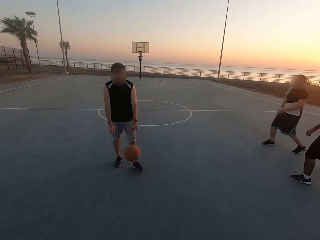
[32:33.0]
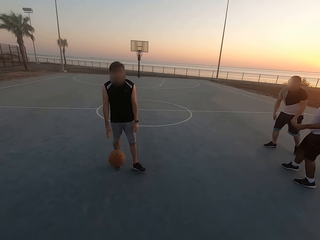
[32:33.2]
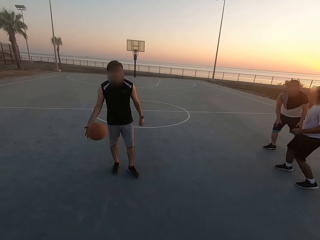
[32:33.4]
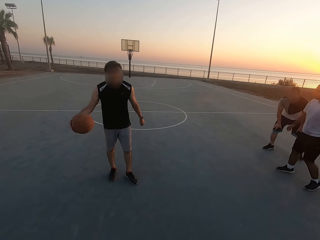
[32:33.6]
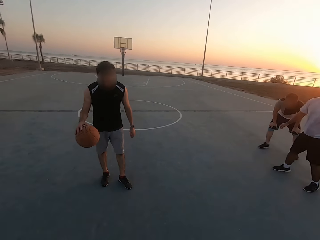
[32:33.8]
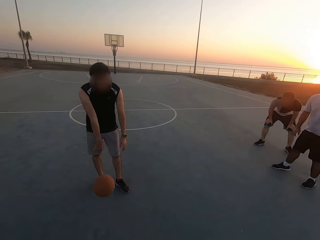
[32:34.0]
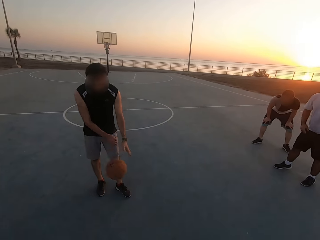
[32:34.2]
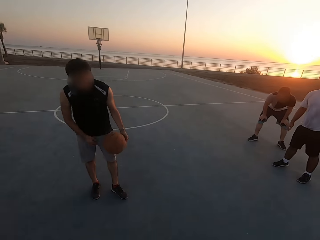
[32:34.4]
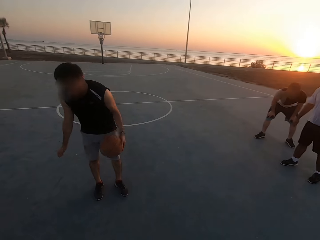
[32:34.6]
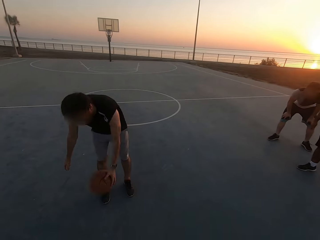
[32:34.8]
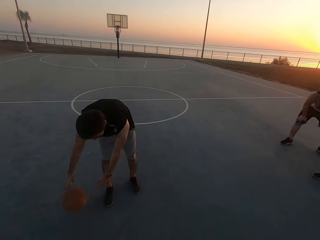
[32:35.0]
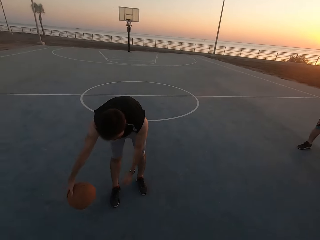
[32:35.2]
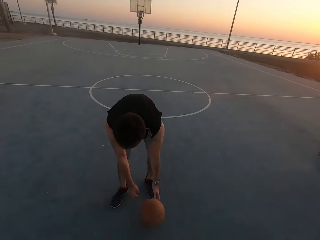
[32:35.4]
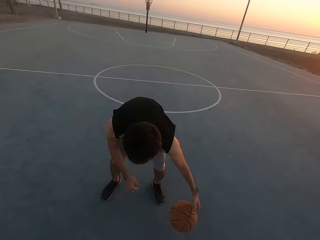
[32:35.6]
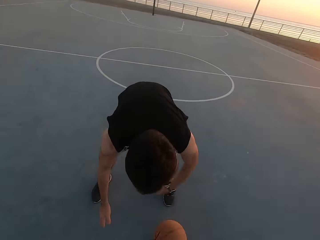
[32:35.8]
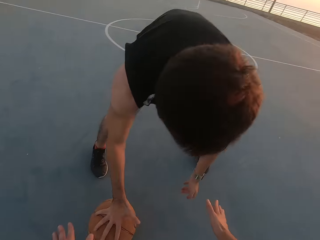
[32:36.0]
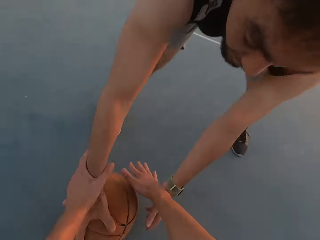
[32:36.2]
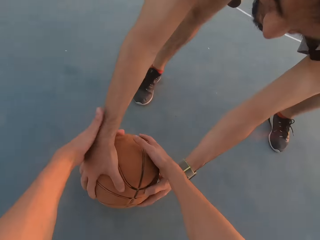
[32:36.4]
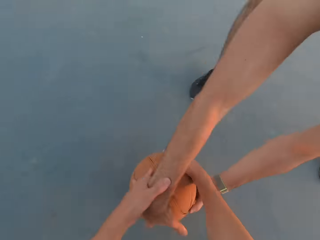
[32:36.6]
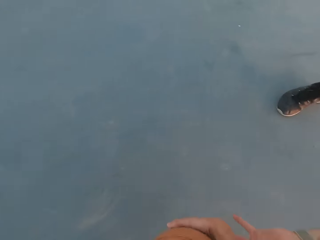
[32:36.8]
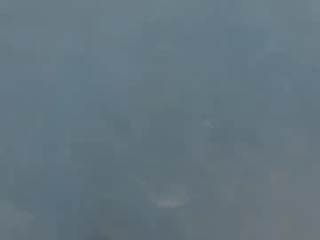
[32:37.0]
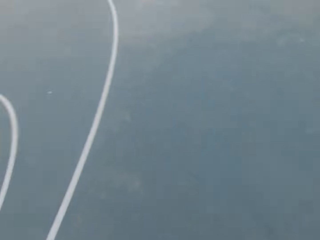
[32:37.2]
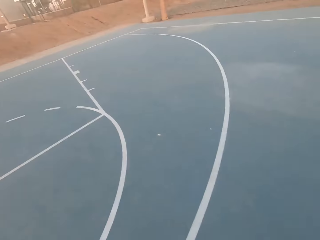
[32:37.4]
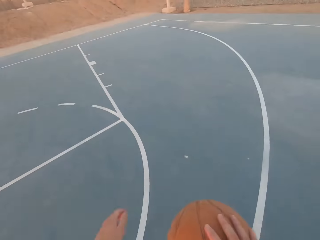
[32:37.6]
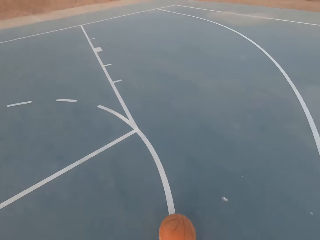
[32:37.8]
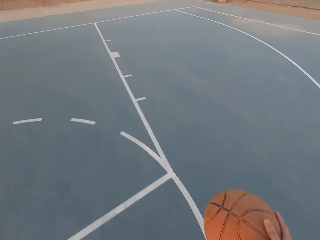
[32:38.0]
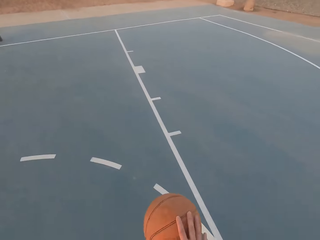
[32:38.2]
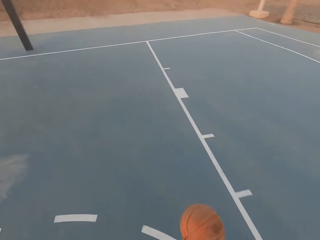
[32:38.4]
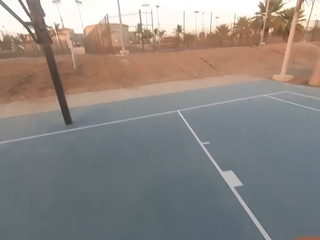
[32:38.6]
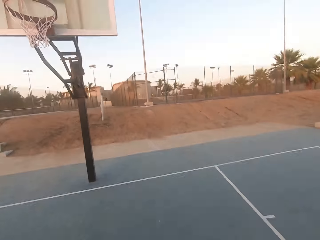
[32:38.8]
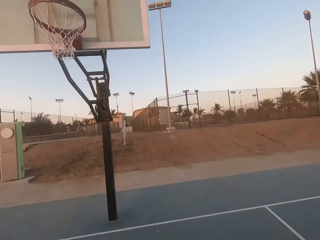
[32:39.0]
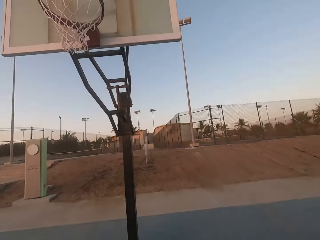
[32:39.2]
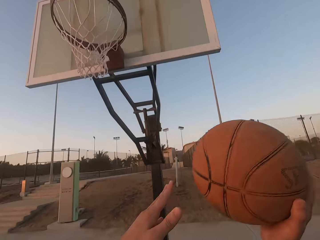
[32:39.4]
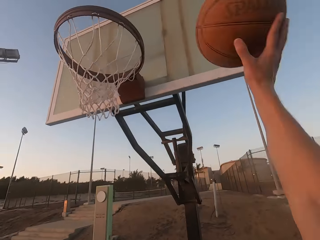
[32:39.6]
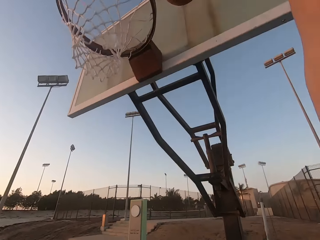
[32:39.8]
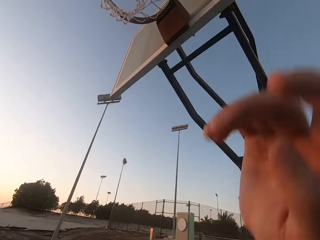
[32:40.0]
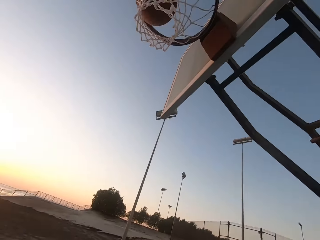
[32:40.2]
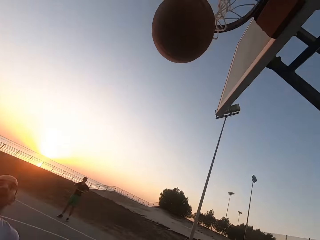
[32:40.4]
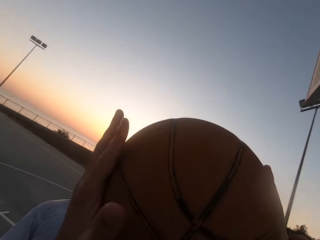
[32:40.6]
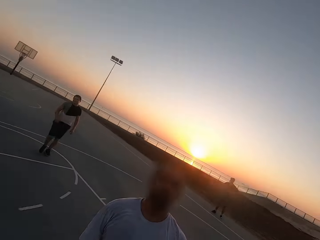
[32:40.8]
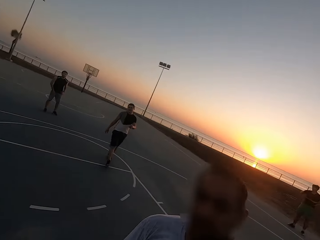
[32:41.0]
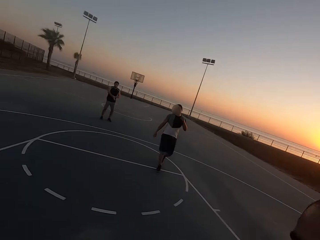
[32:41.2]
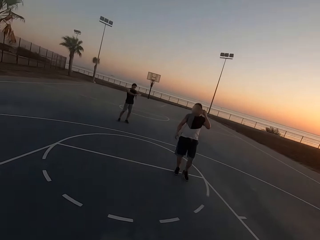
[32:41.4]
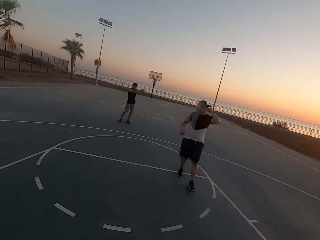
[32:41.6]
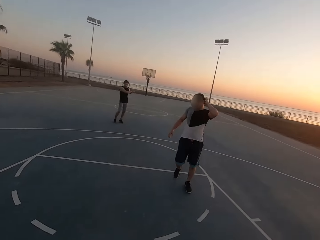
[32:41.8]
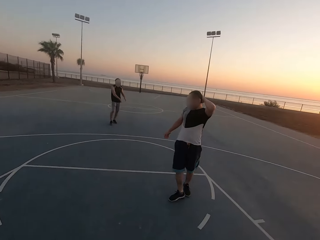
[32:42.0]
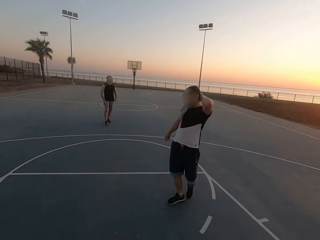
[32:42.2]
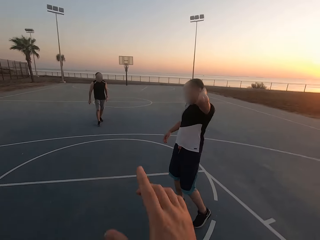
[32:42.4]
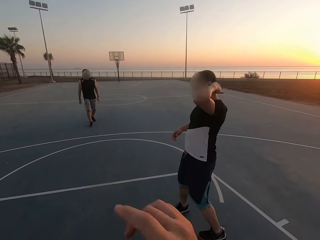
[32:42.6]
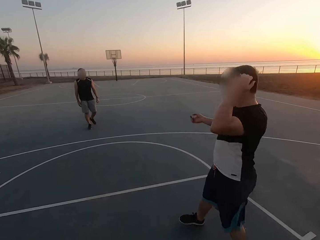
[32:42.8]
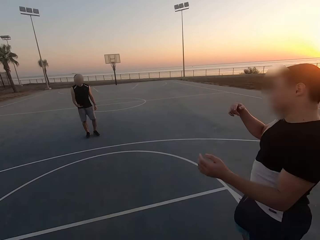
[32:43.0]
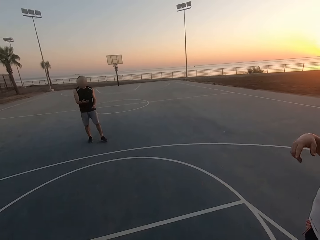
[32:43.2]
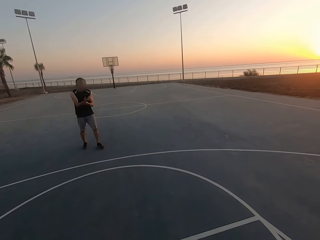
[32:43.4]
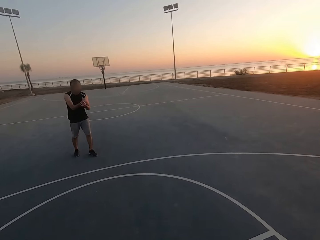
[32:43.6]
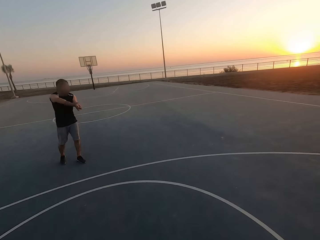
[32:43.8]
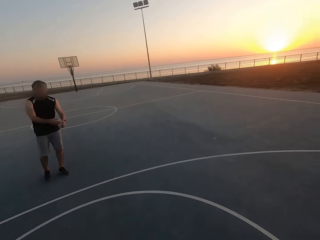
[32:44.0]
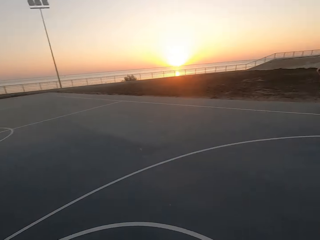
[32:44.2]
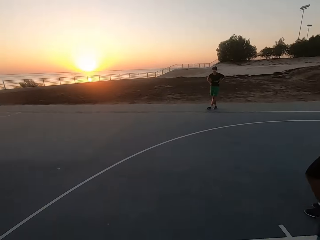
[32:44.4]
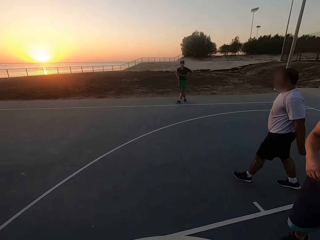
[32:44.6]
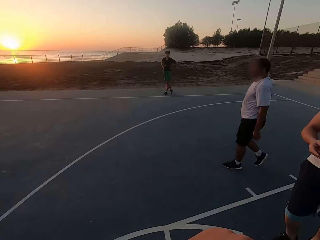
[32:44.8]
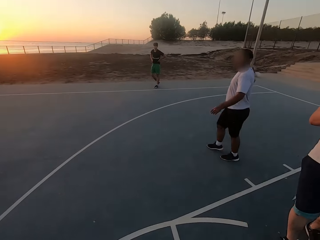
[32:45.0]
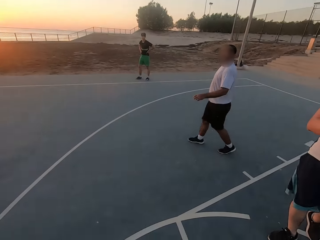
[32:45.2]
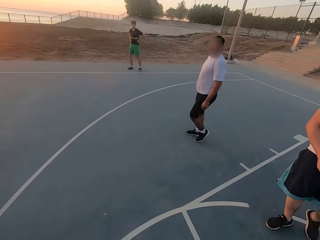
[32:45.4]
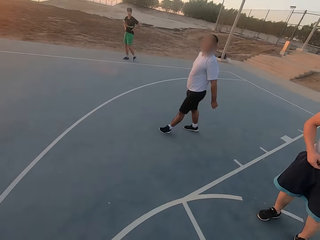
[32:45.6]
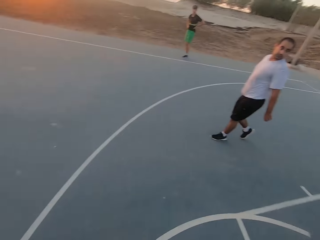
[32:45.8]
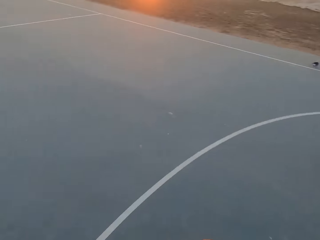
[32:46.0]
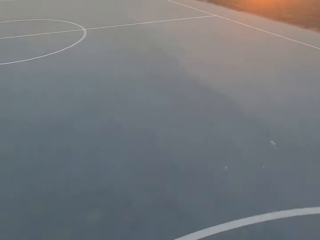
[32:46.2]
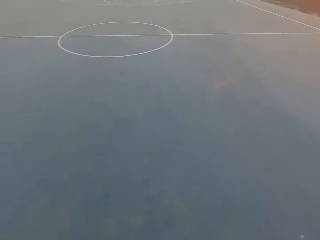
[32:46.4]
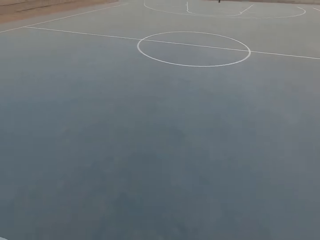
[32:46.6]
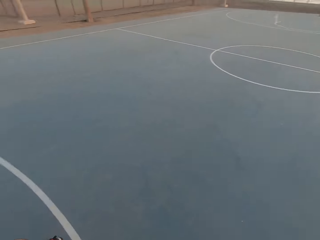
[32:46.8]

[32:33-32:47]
The camera wearer picks up the ball. He dribbles the ball. He throws the ball in the hoop. He makes a basket. He holds the ball. He picks up the ball. A man moves his hands. Another man walks. A third man walks. The camera wearer moves his hand. A fourth man walks. The camera wearer looks around.

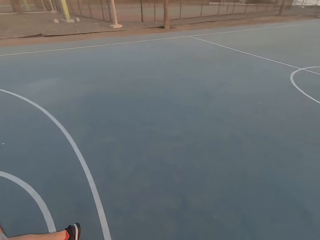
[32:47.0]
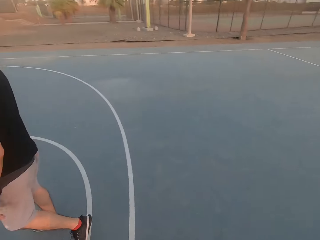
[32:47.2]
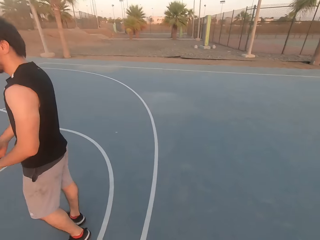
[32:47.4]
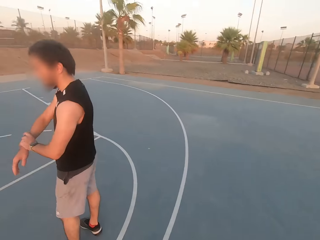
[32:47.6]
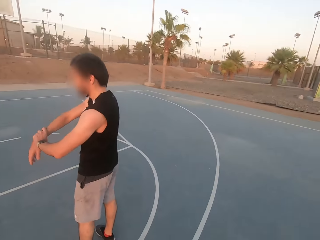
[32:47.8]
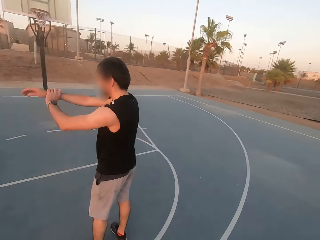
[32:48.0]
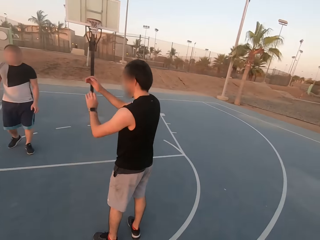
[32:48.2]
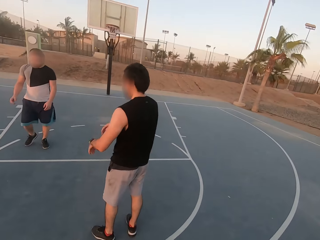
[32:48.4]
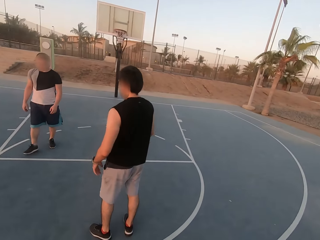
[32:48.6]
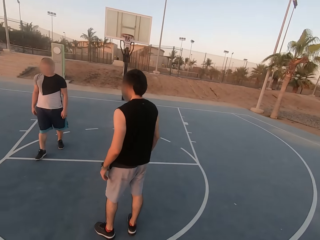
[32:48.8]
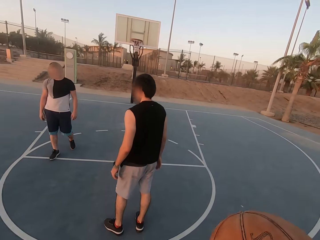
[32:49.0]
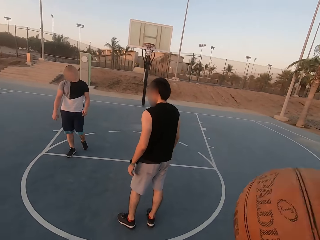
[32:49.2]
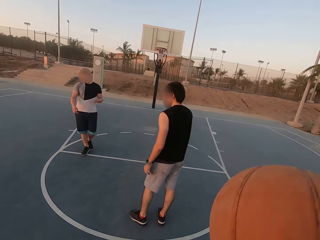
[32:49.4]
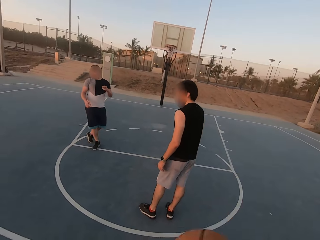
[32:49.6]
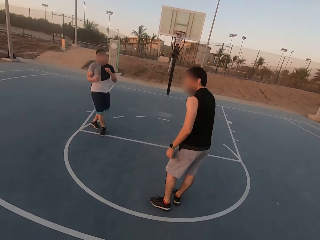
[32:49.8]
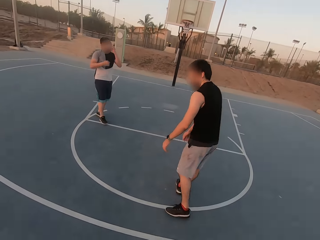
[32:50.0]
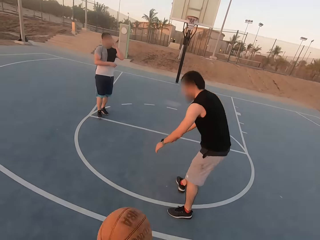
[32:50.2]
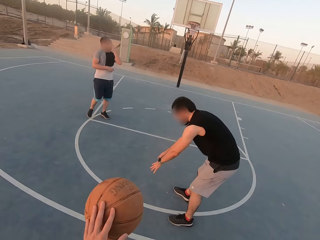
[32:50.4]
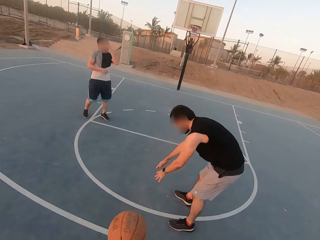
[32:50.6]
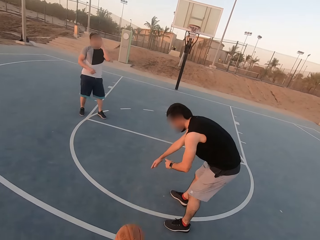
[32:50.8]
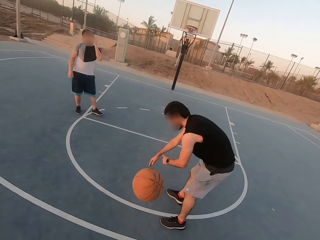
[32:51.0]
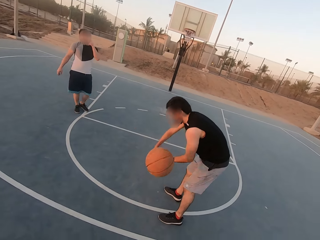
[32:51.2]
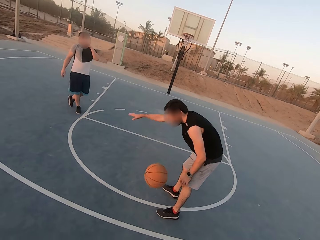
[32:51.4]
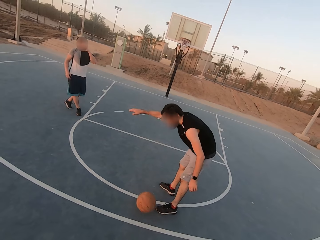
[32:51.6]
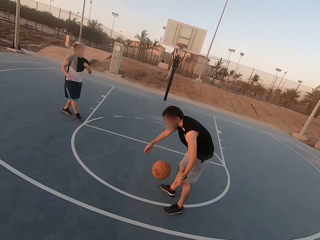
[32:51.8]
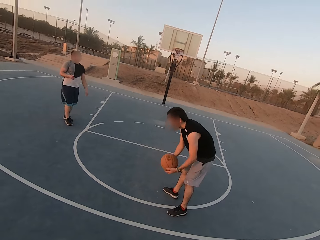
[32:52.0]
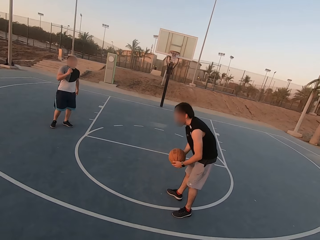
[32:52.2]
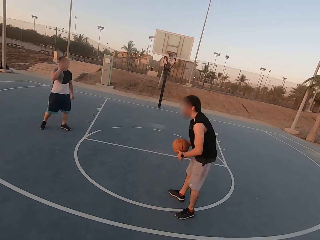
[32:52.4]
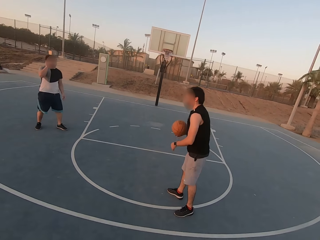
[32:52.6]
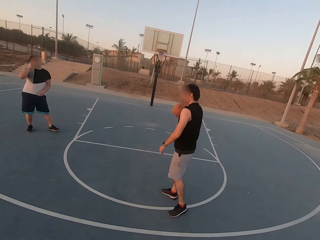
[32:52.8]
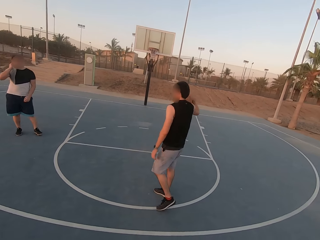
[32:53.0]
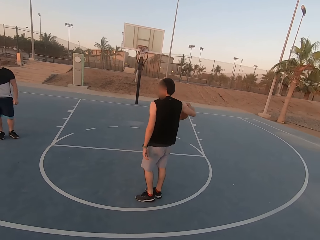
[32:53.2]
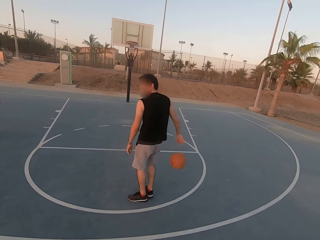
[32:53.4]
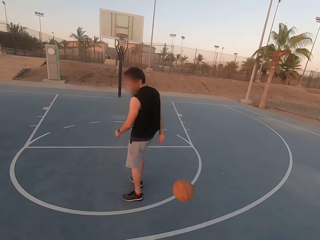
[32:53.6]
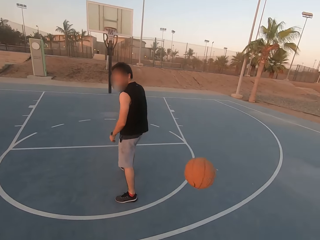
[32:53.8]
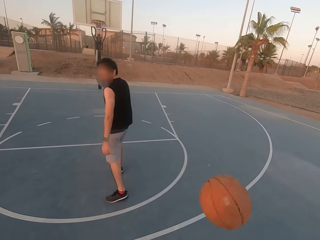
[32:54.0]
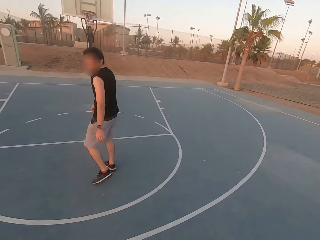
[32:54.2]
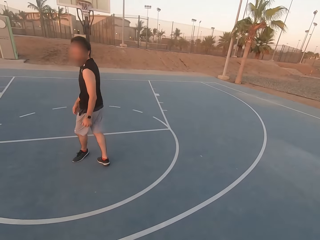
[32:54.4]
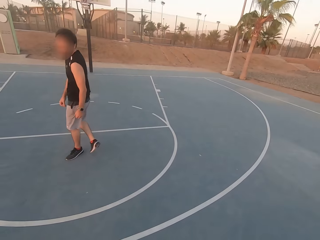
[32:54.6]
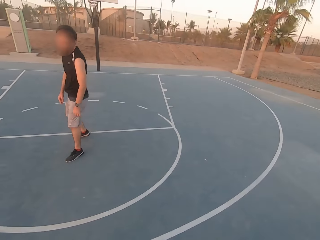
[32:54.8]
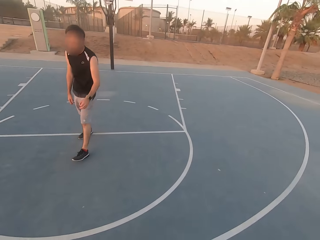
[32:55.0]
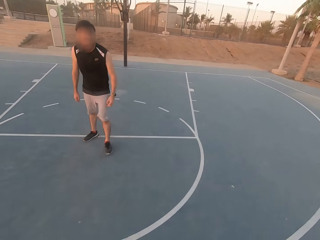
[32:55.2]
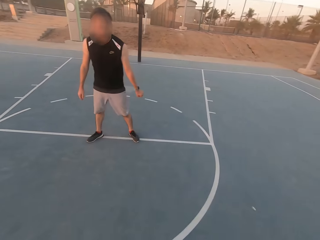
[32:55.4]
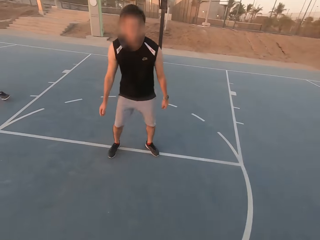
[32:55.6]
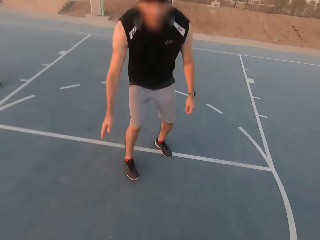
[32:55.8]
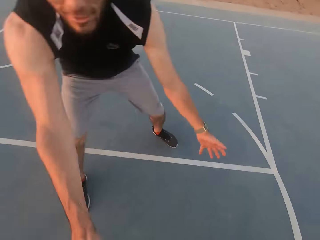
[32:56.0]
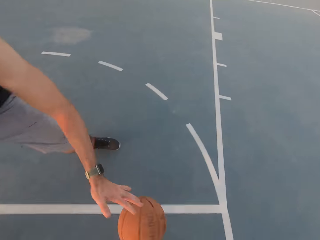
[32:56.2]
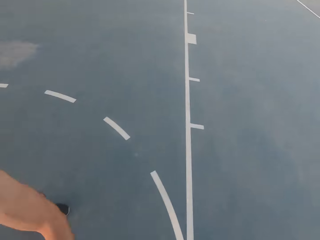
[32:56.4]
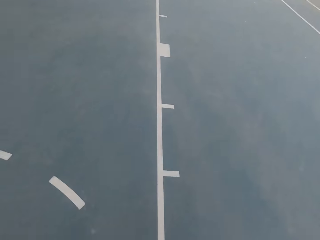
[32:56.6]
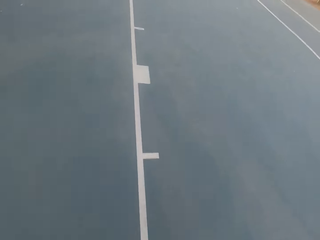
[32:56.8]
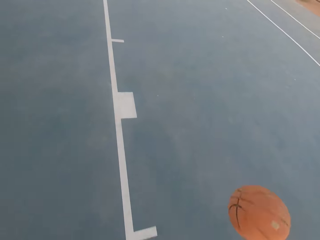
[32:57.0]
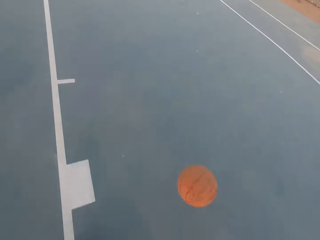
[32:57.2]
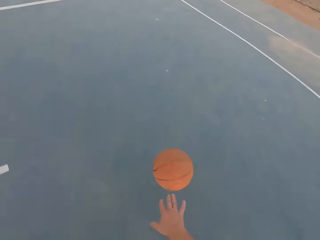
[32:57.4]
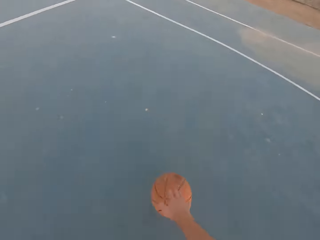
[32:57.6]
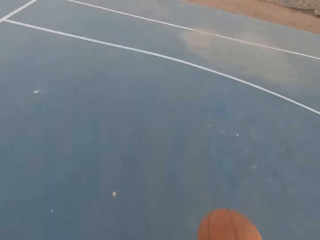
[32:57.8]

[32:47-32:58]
A man moves his hands. Another man walks. The camera wearer looks around. They throw the ball to the first man. The first man picks up the ball and throws the ball to the camera wearer. The camera wearer picks up the ball. They dribble the ball. The first man attacks the camera wearer. The first man shields.
